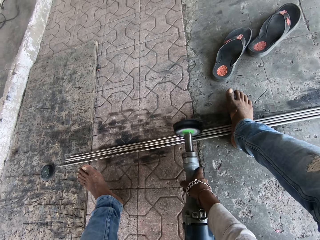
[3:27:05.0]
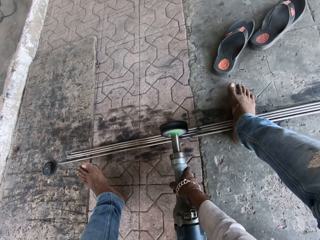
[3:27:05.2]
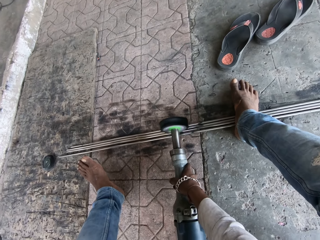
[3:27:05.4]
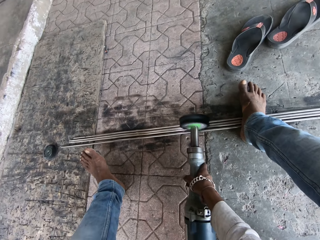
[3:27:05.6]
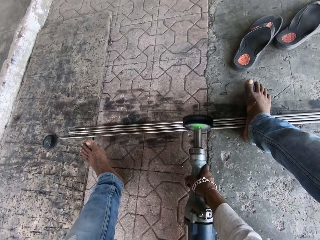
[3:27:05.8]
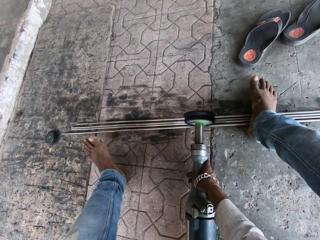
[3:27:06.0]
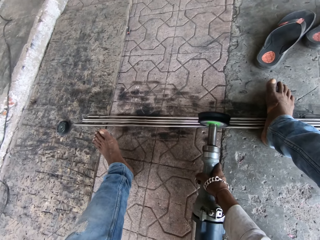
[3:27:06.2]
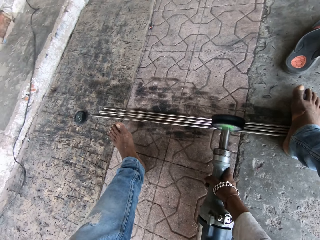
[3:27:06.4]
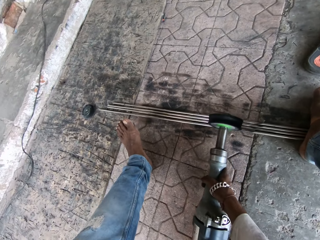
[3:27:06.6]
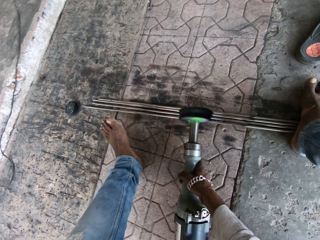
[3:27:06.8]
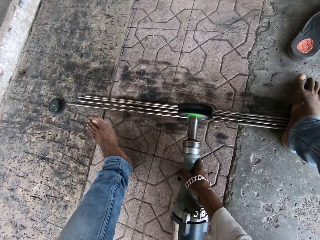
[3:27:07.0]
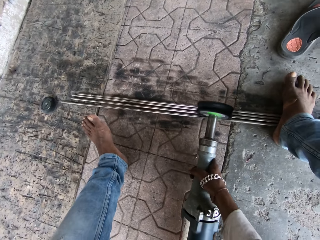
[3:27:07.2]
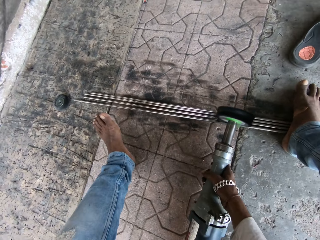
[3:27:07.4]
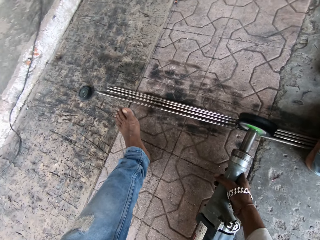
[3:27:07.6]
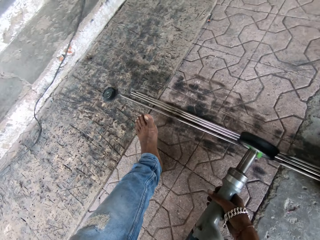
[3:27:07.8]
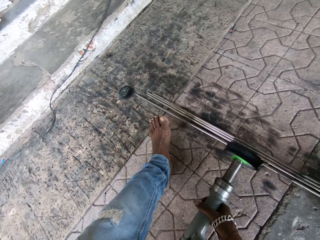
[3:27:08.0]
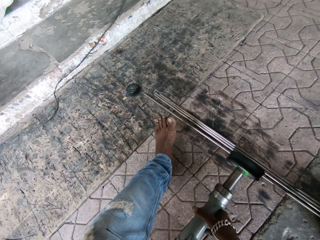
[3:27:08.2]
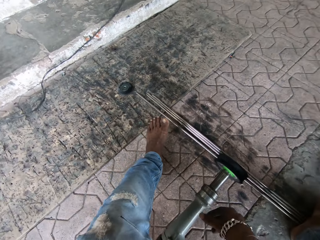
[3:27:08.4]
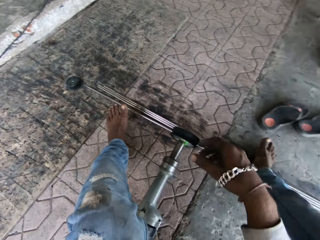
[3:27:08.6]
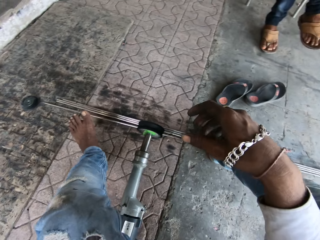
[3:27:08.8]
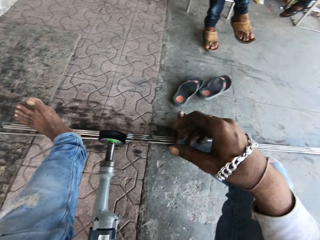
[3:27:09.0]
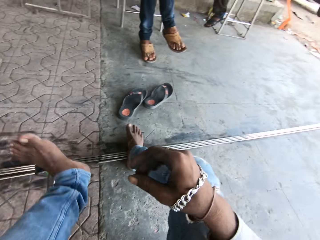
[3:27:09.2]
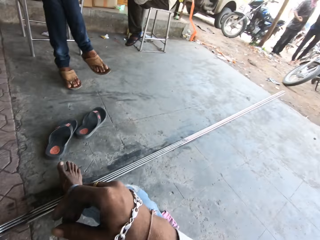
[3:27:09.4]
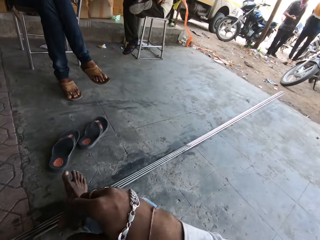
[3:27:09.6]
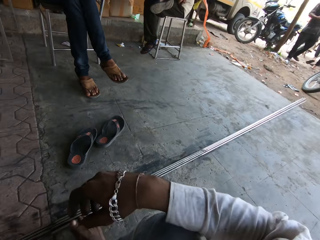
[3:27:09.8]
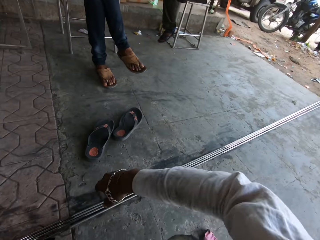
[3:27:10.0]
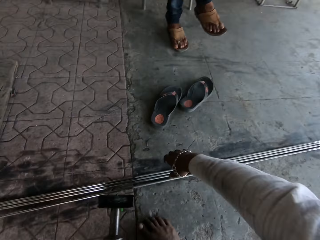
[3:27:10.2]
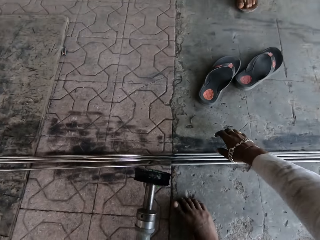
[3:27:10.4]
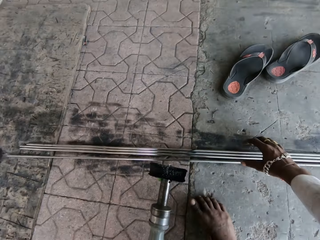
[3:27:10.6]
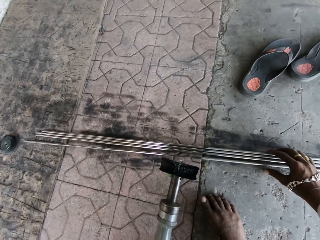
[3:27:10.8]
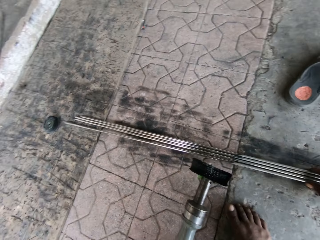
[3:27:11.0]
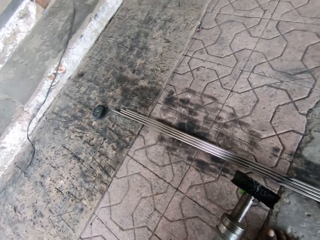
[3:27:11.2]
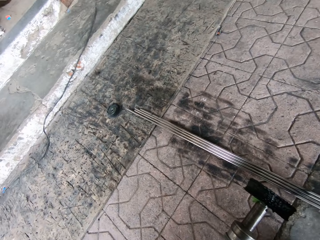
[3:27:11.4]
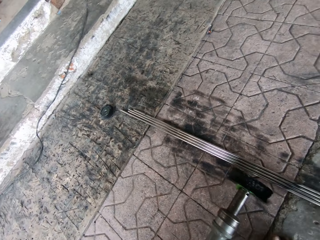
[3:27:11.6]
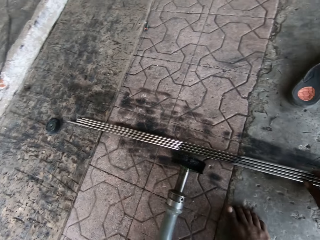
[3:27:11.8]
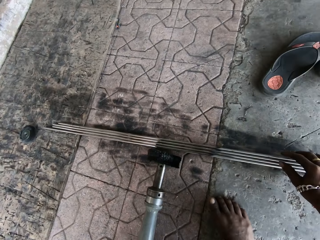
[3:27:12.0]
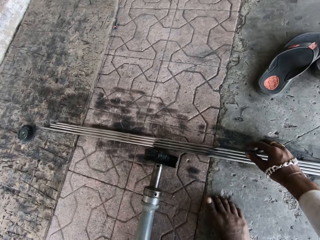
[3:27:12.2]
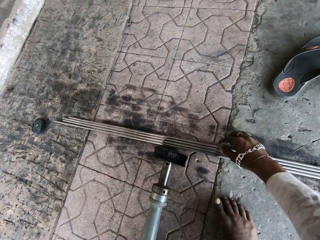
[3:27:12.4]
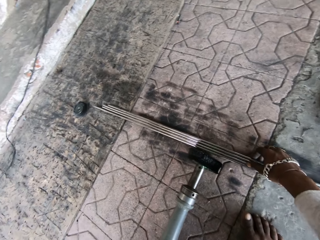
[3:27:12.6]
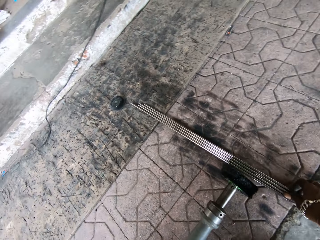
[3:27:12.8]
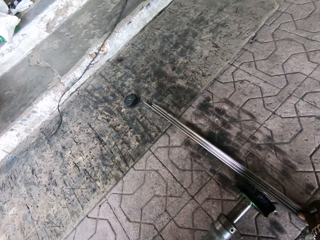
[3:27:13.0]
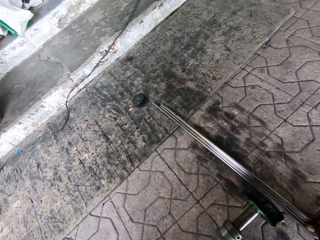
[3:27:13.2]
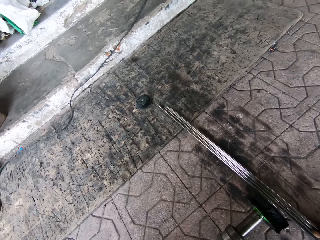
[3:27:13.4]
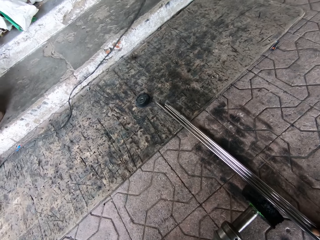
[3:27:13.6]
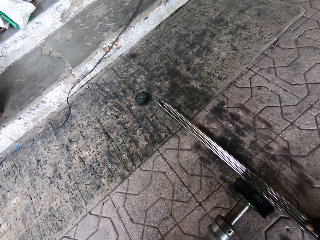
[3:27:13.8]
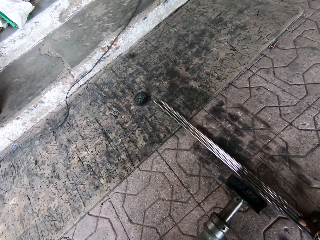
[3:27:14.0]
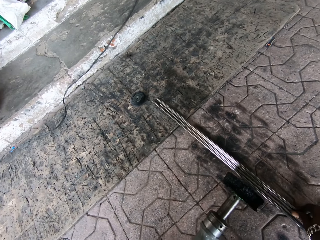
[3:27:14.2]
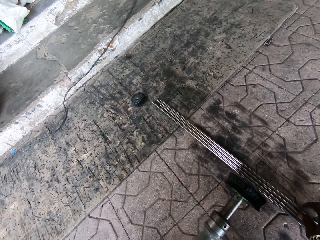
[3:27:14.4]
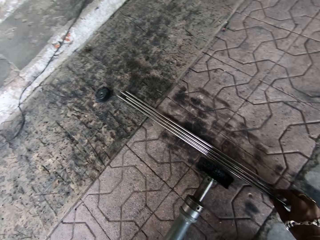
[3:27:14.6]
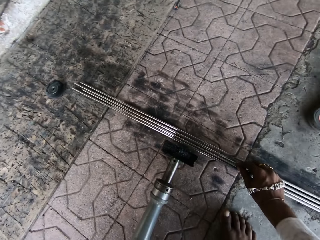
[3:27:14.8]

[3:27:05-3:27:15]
The camera wearer raises a hand. They touch the metals.

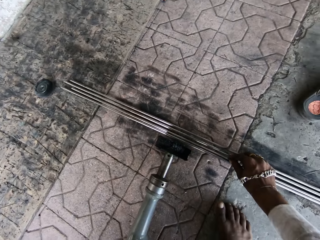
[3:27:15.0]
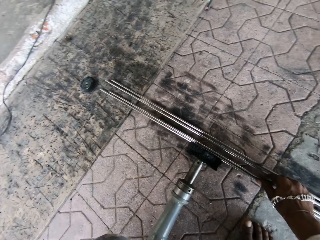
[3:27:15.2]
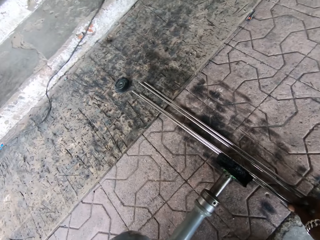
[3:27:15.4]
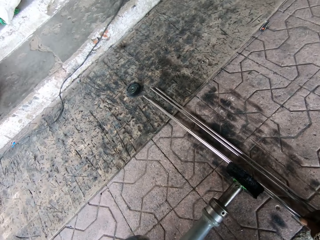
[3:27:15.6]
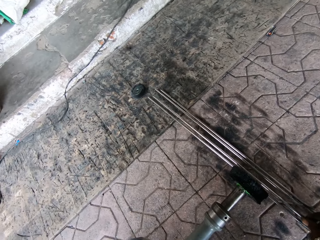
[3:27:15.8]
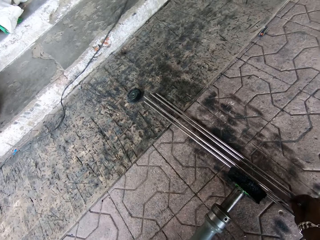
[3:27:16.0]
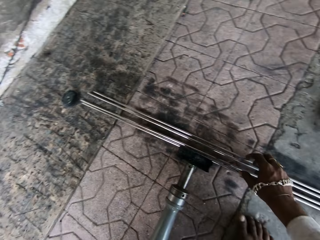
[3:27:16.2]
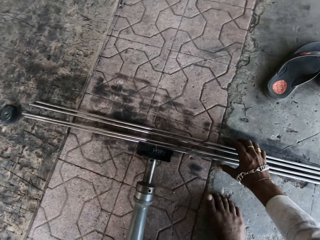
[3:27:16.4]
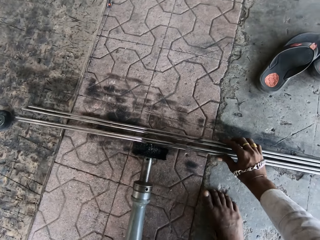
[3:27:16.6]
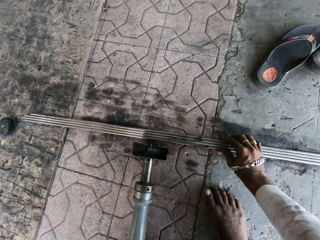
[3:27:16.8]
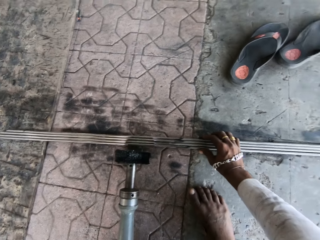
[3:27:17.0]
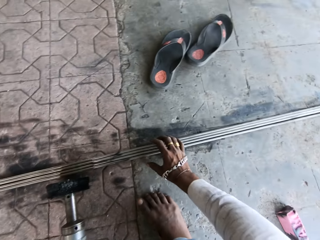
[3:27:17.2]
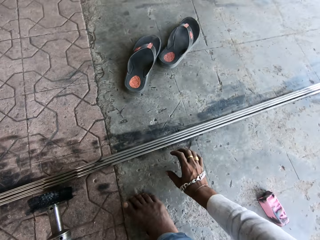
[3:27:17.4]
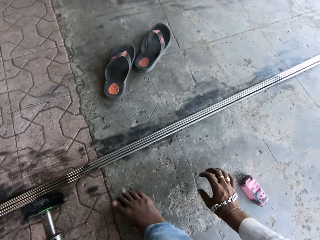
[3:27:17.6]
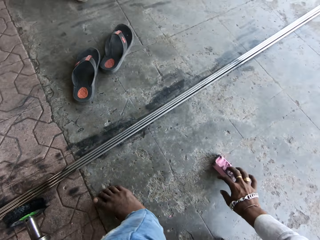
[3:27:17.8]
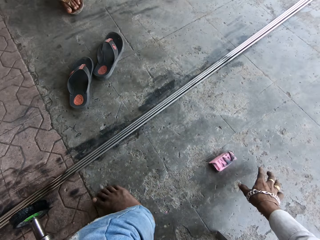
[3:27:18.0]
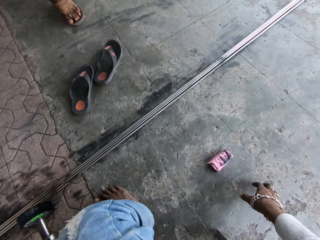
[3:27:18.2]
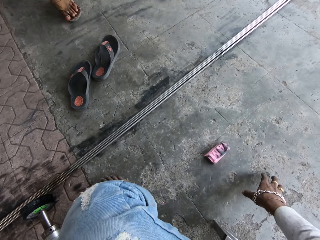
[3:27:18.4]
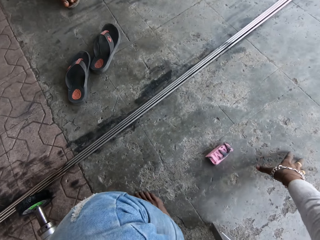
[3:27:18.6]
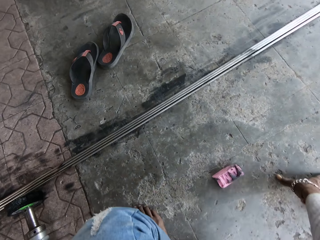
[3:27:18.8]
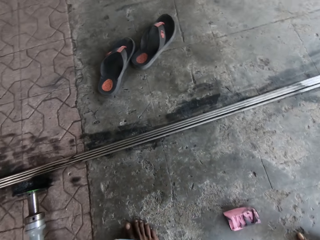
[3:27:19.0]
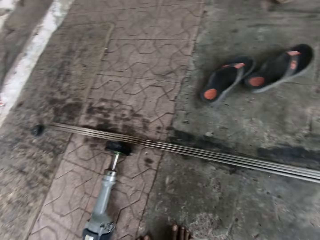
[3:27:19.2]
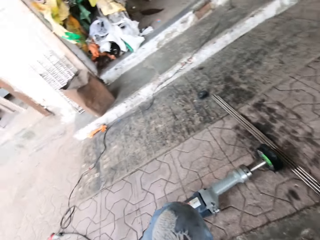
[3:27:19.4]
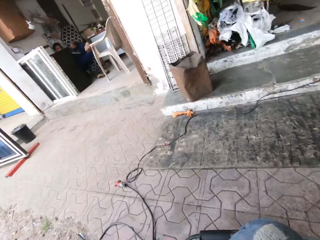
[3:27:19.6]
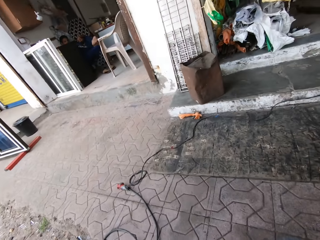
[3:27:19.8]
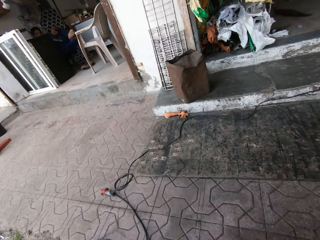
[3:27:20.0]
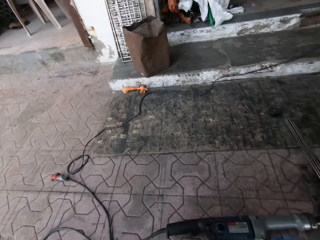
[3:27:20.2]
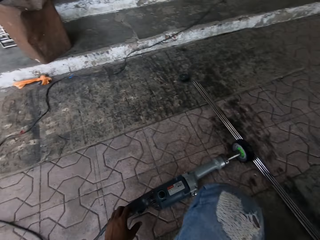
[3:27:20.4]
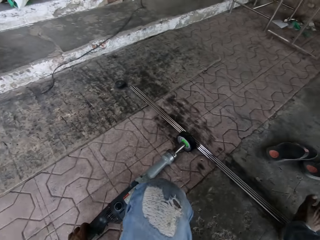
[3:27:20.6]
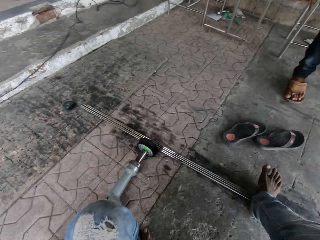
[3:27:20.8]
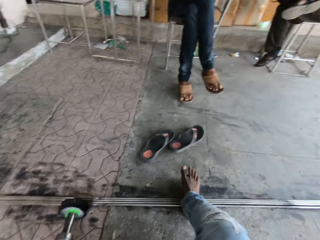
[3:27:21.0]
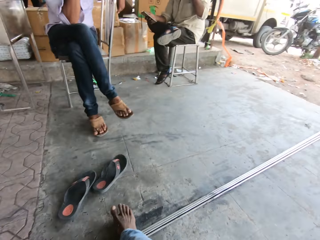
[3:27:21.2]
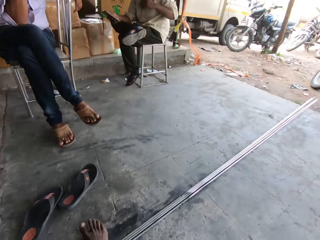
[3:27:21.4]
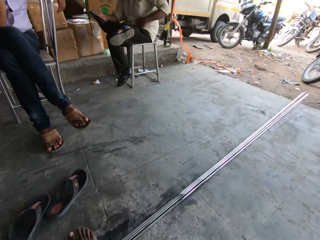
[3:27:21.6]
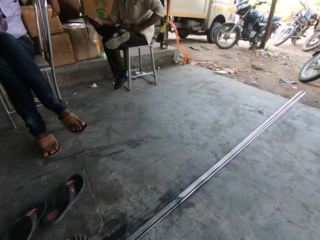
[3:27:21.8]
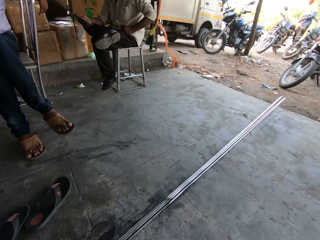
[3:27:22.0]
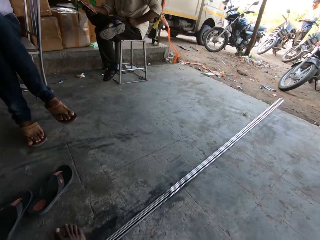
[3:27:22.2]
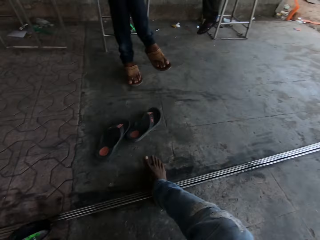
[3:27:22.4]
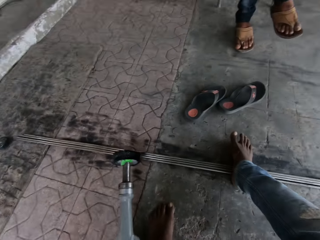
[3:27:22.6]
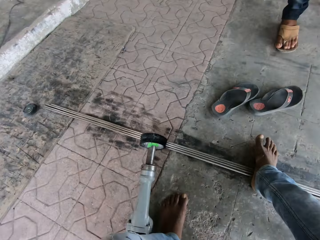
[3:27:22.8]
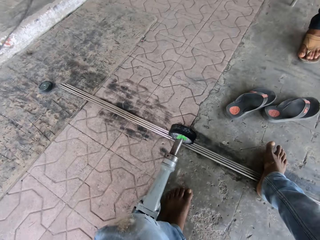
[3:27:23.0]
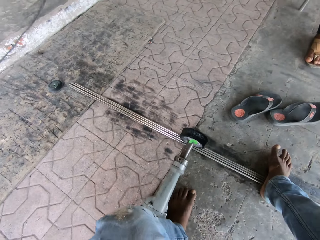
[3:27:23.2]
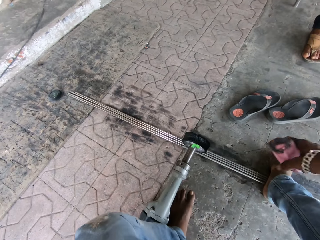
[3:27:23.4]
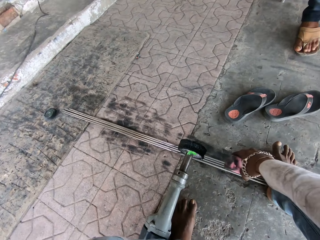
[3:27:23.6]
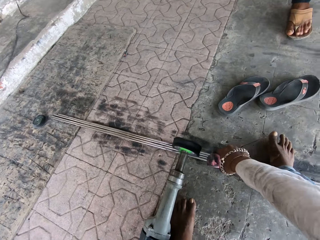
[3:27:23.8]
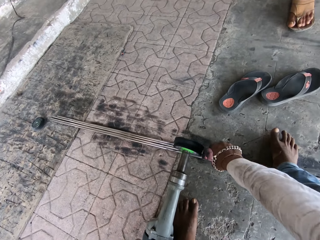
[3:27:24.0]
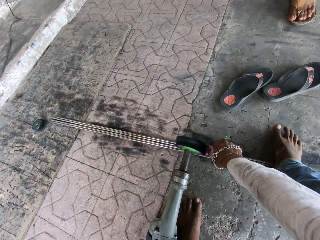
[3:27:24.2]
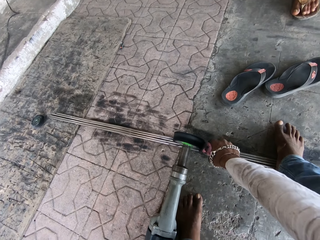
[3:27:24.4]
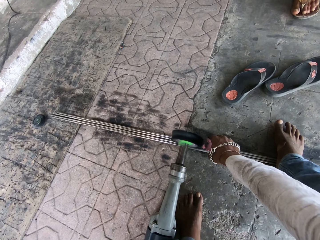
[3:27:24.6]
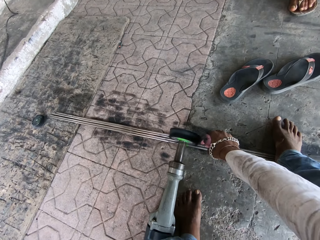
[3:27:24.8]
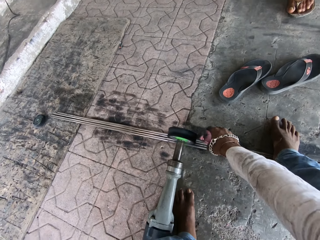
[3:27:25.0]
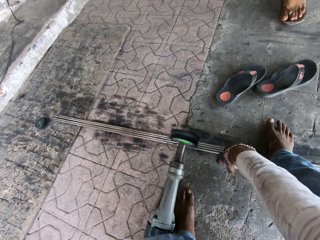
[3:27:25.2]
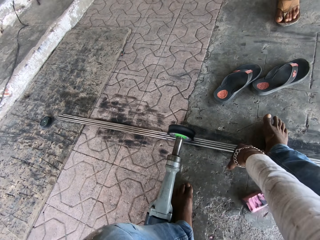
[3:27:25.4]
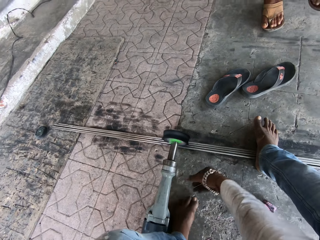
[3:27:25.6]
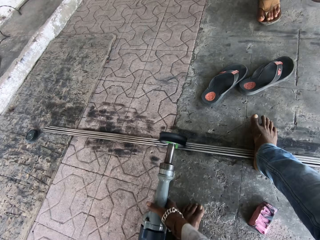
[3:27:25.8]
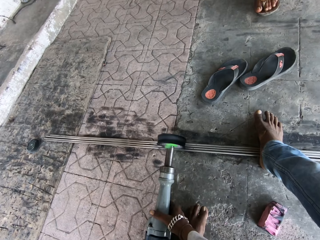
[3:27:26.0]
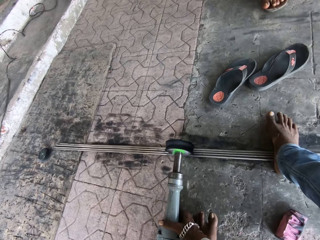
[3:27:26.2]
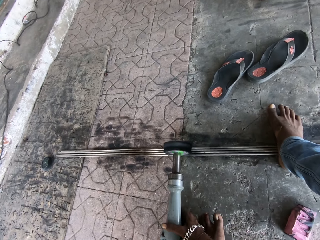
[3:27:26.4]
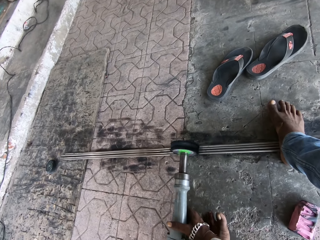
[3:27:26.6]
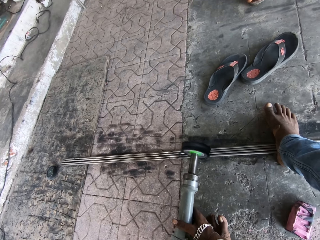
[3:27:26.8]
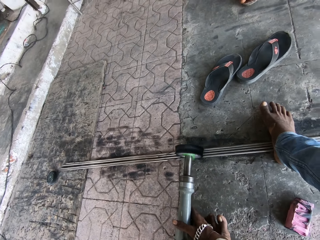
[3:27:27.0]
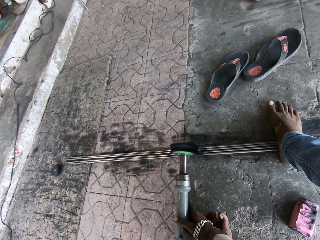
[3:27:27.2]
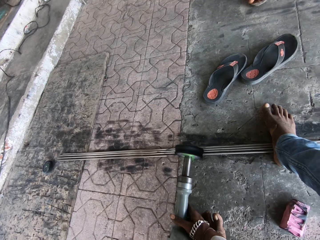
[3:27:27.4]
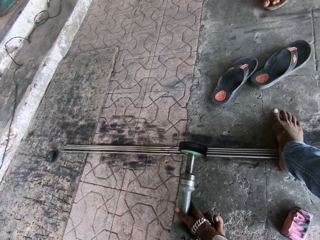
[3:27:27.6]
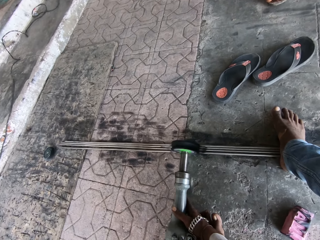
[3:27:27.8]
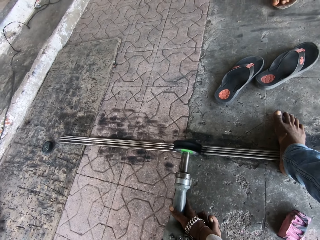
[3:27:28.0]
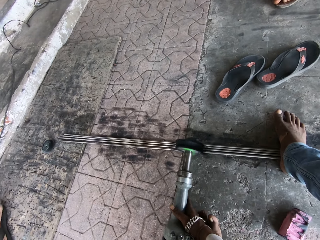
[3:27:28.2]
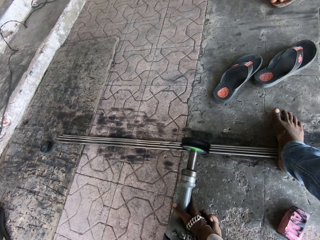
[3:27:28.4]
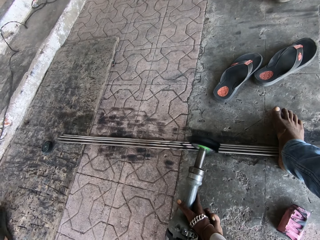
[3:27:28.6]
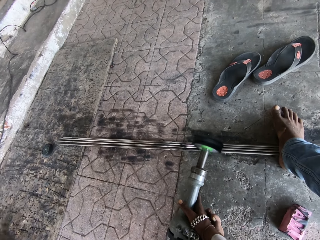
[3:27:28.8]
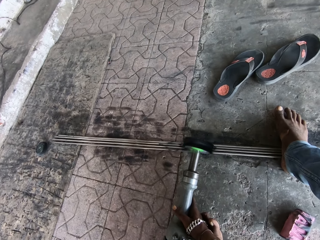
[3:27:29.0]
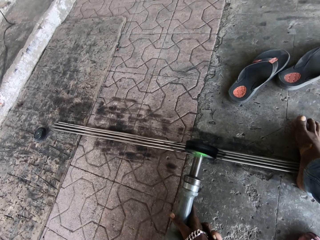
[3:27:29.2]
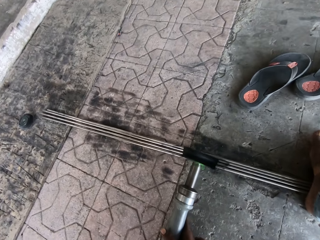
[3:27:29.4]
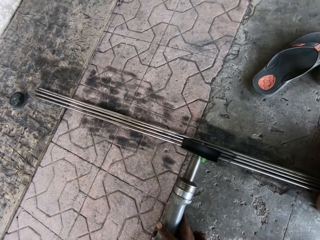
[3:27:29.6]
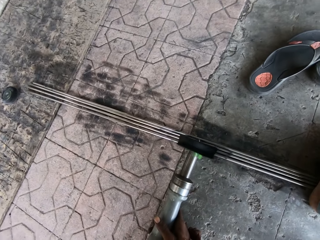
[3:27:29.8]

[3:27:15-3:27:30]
The camera wearer touches the metal. They touch the floor. They look around. They polish plastic. They put the plastic down. They polish the metal. They hold the polisher.
